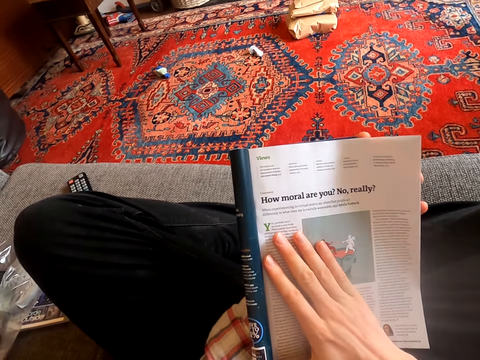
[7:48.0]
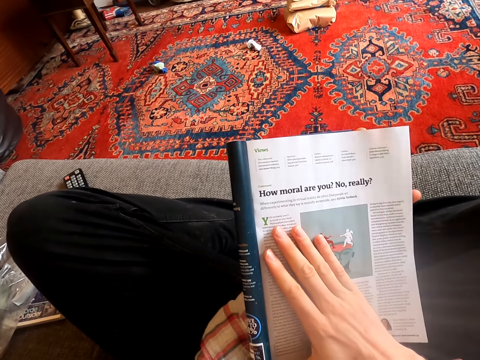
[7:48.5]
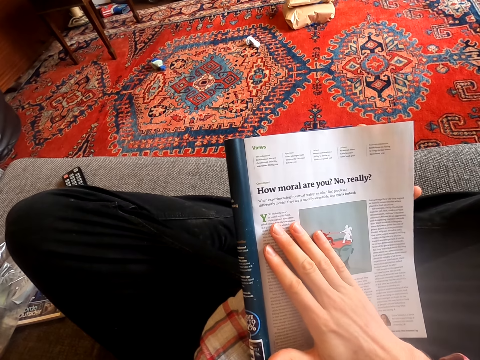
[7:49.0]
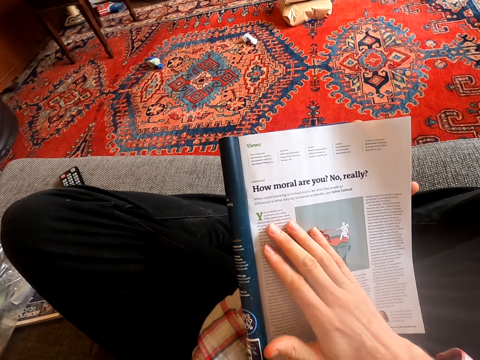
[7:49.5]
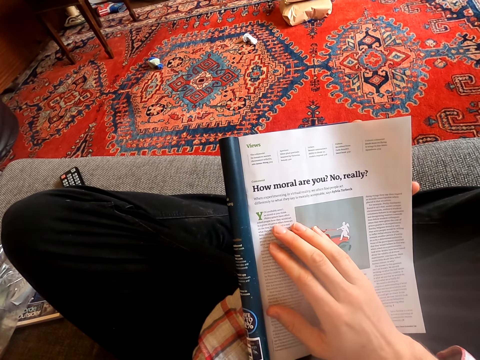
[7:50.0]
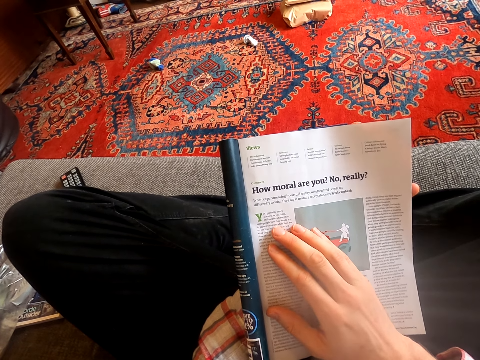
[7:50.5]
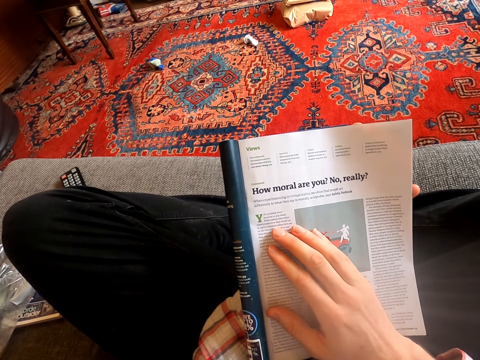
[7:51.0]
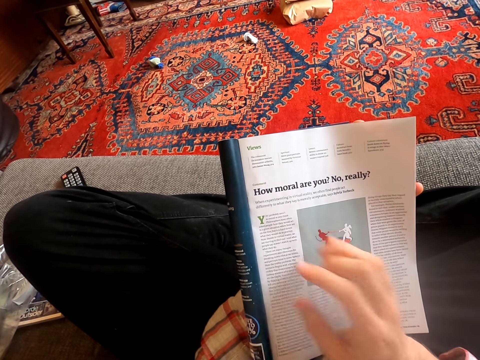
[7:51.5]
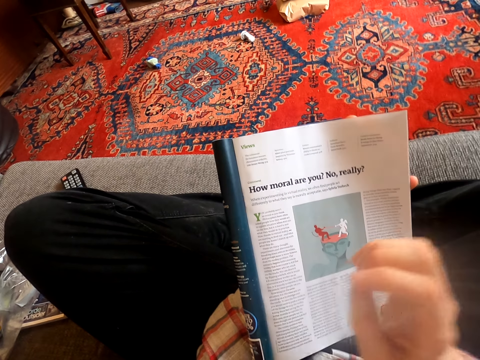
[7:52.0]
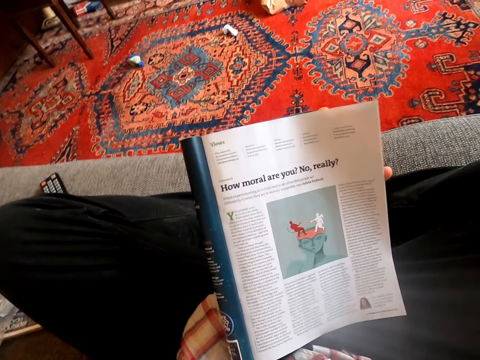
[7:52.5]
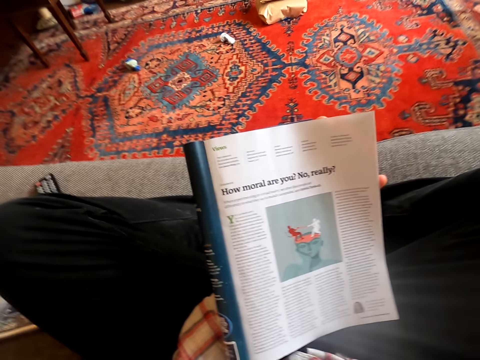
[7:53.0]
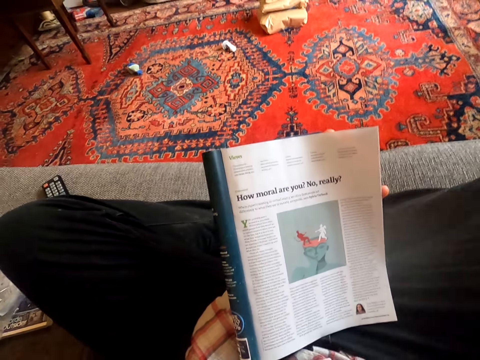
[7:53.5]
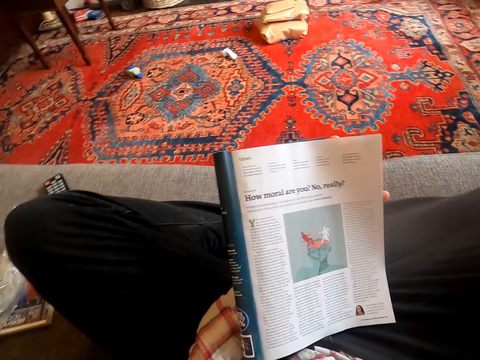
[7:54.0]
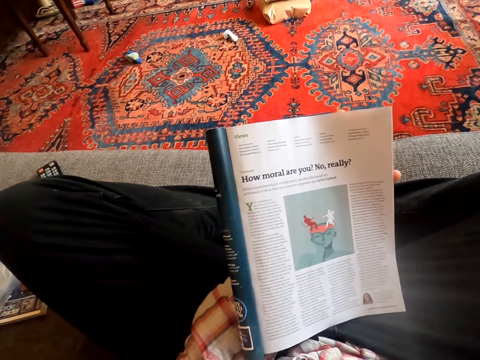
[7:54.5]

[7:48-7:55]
The camera wearer reads the magazine. They move the right hand. They lift the hand.

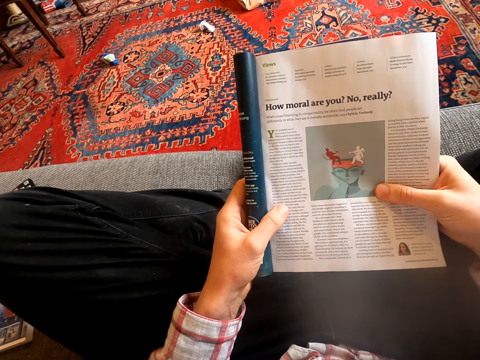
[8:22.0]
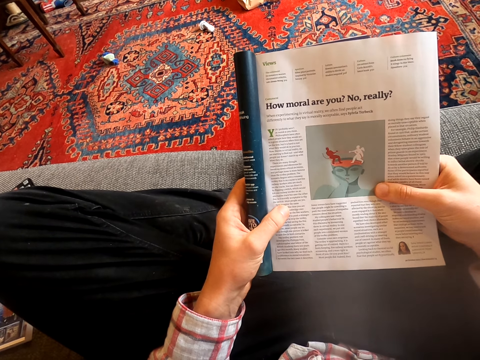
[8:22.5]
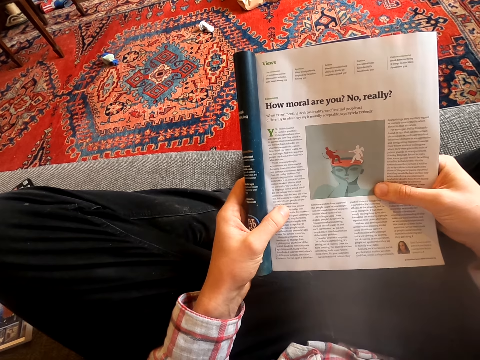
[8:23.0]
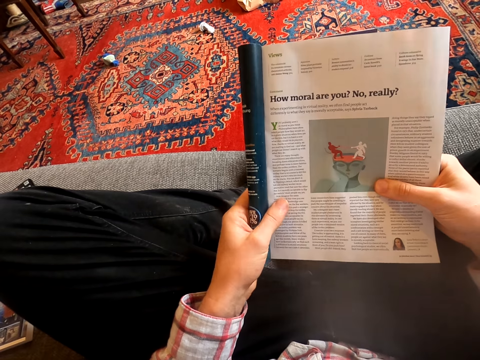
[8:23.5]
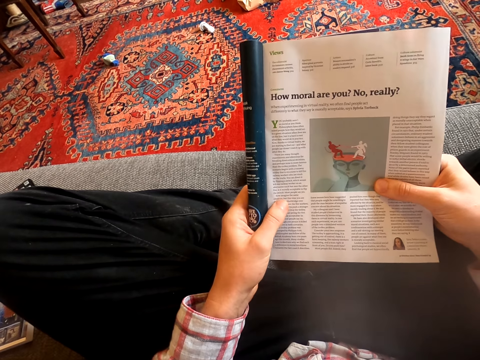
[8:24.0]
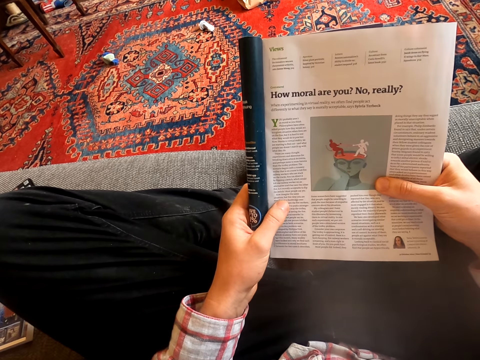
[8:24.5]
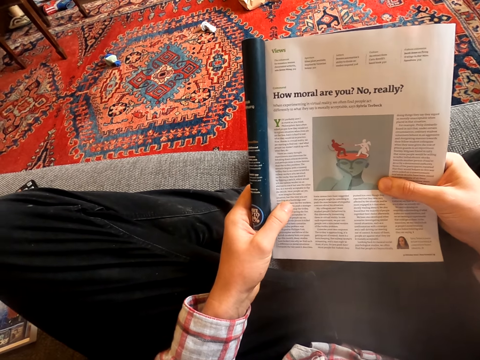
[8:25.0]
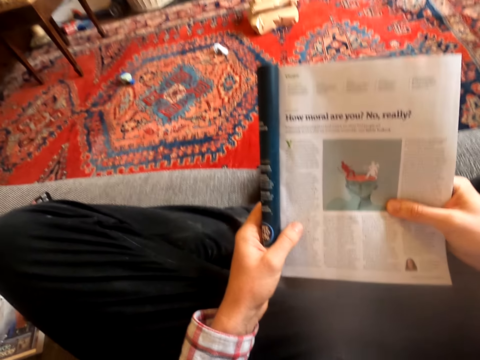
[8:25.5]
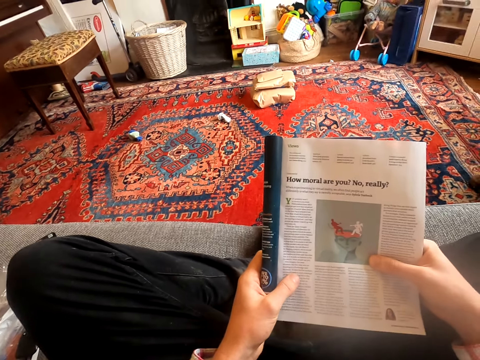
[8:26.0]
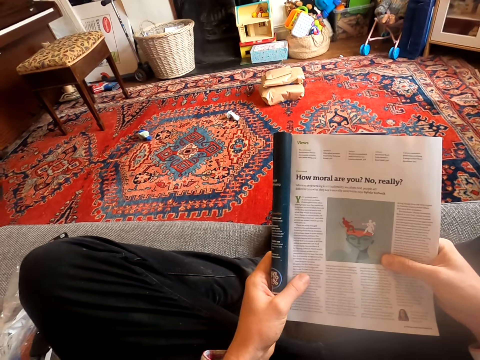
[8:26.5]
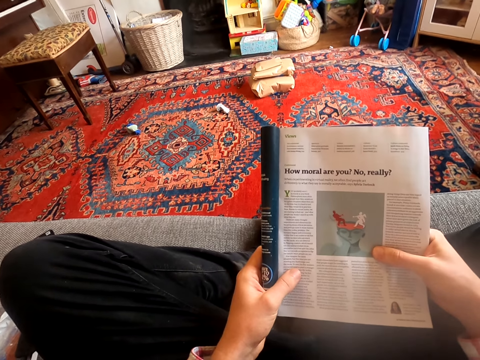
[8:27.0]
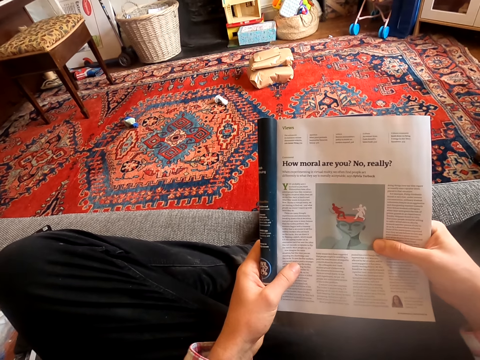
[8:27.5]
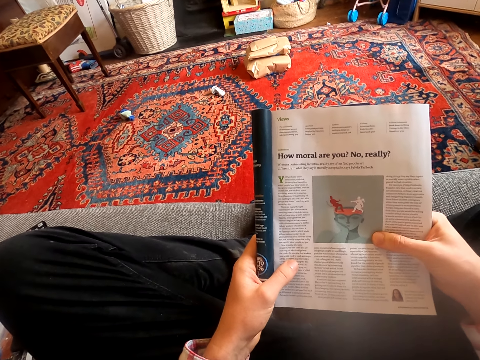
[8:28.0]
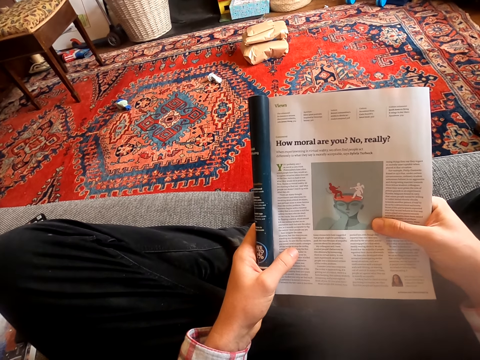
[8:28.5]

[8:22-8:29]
The camera wearer moves the hand.

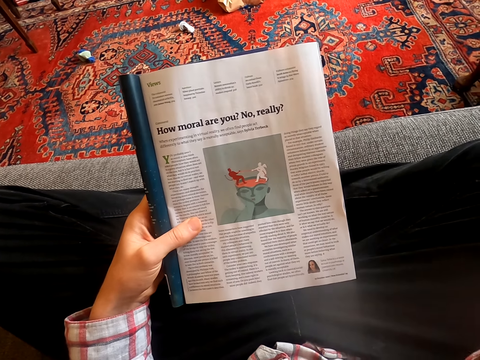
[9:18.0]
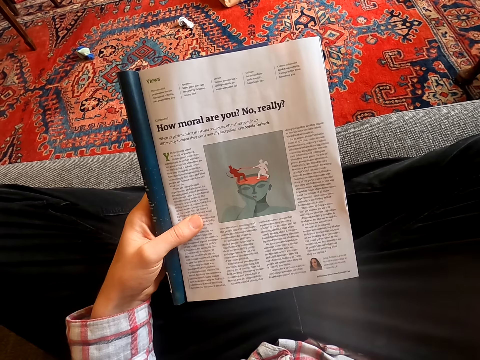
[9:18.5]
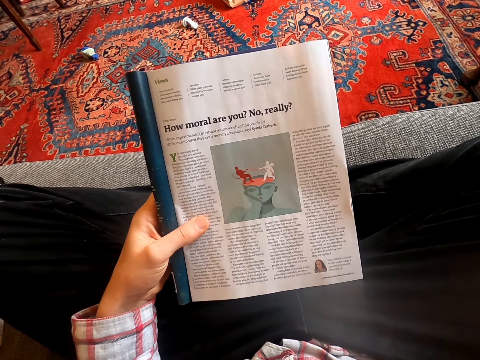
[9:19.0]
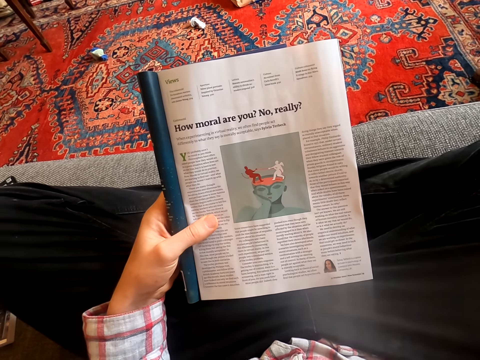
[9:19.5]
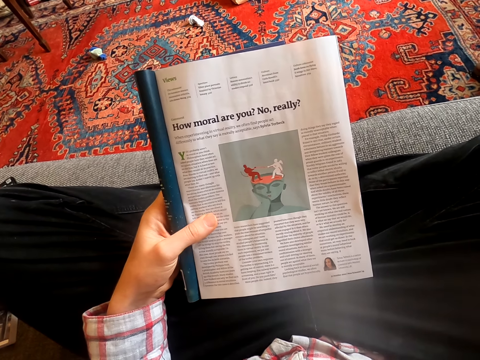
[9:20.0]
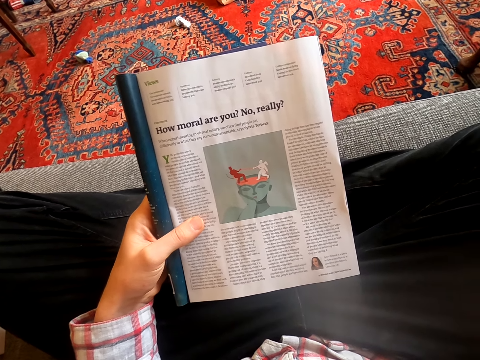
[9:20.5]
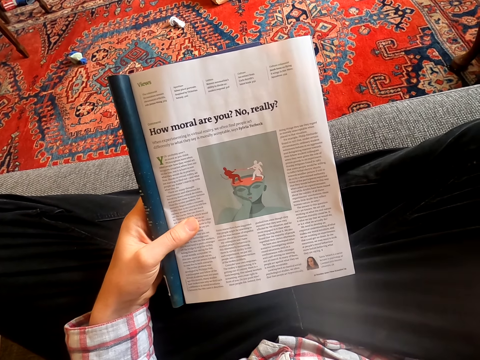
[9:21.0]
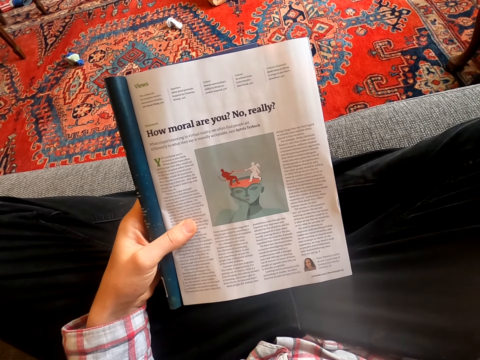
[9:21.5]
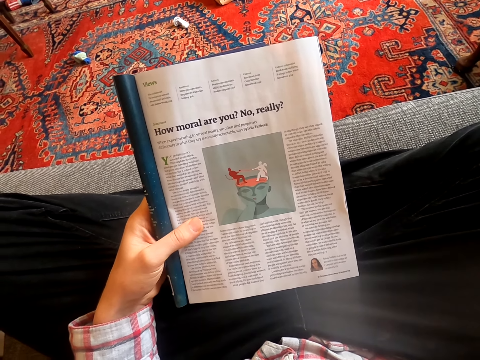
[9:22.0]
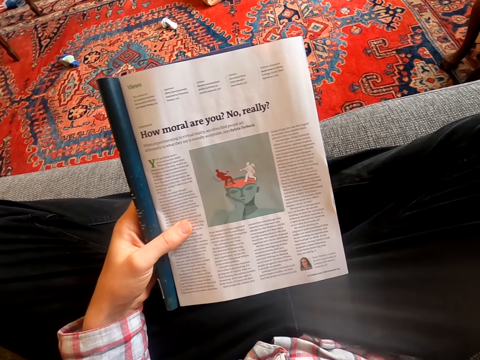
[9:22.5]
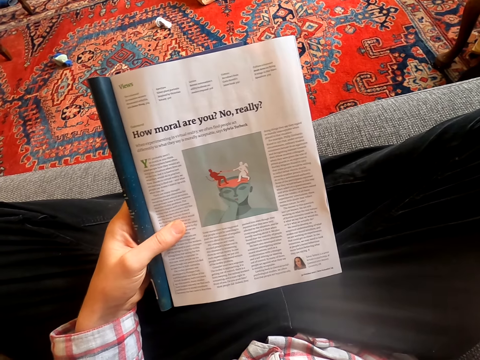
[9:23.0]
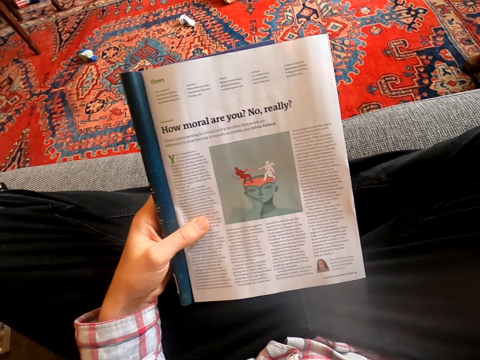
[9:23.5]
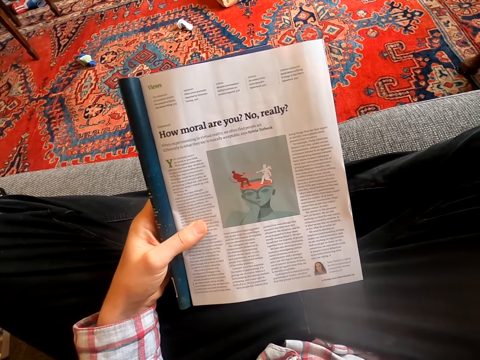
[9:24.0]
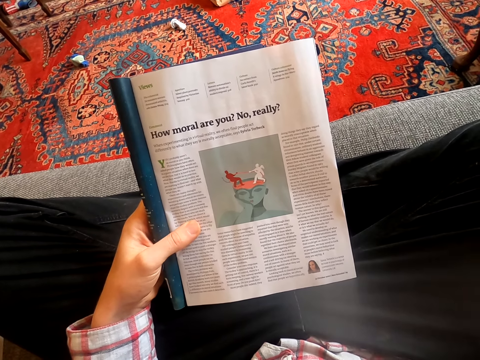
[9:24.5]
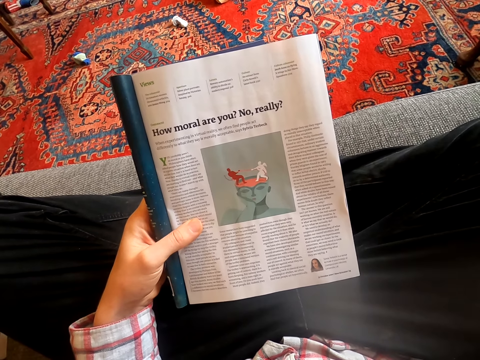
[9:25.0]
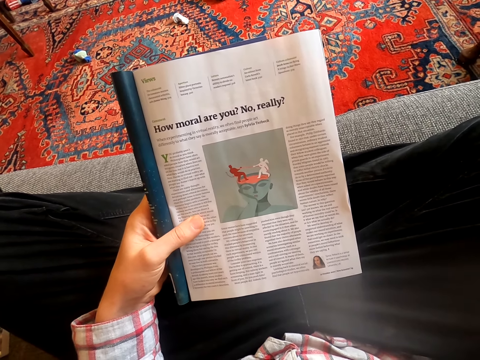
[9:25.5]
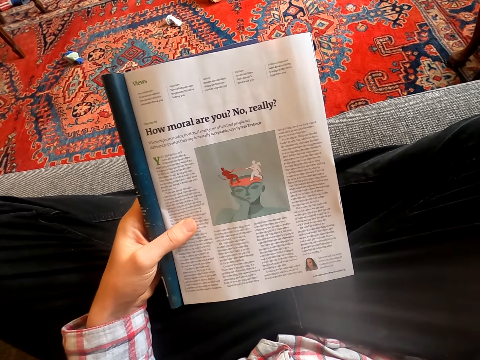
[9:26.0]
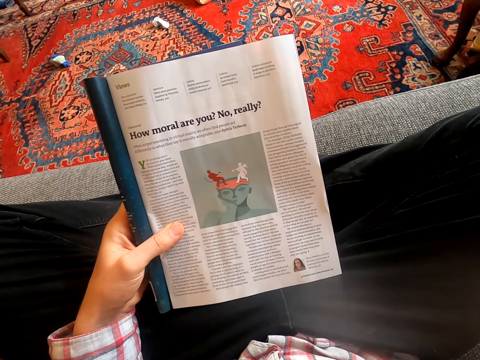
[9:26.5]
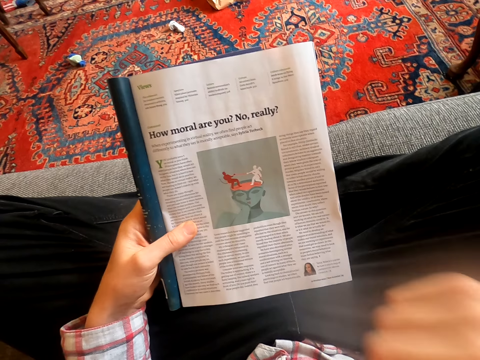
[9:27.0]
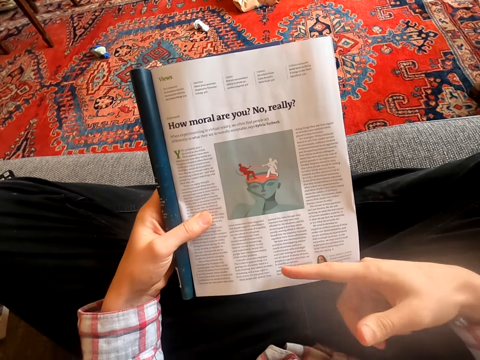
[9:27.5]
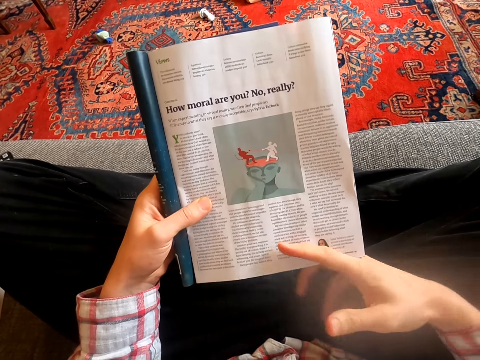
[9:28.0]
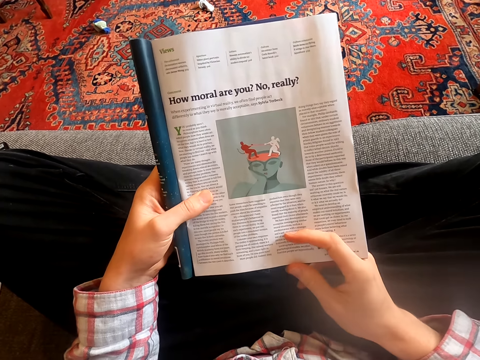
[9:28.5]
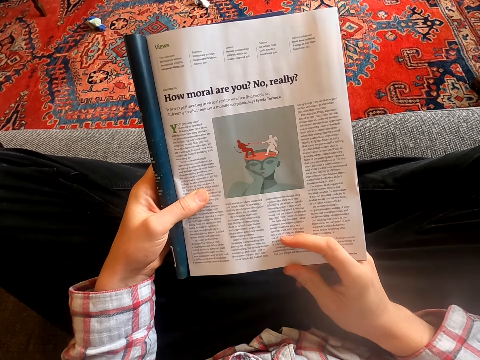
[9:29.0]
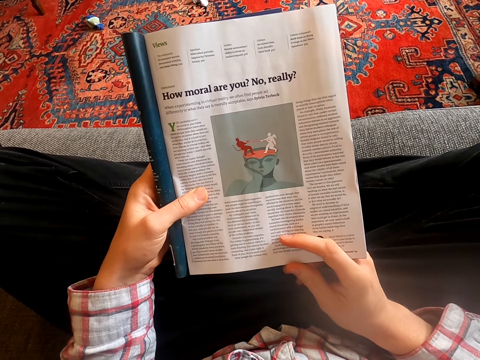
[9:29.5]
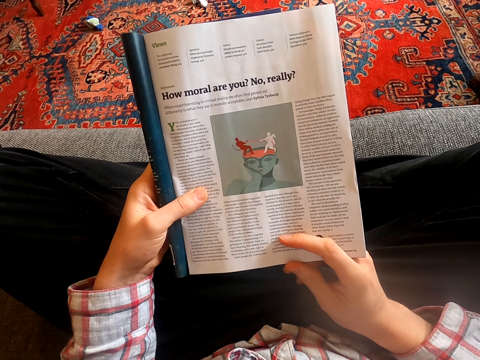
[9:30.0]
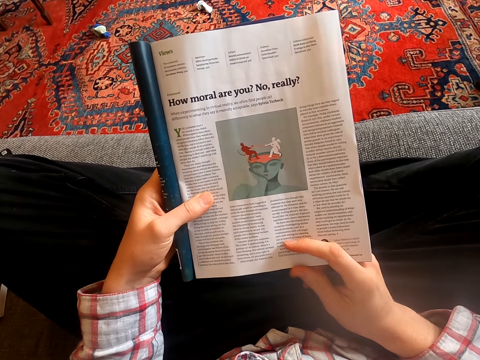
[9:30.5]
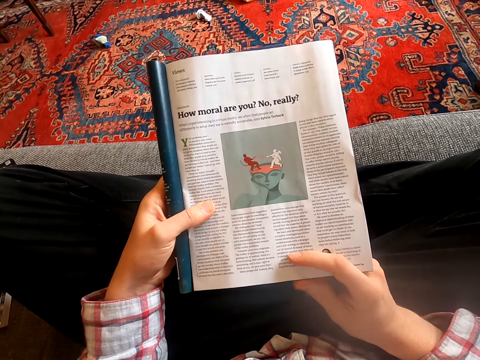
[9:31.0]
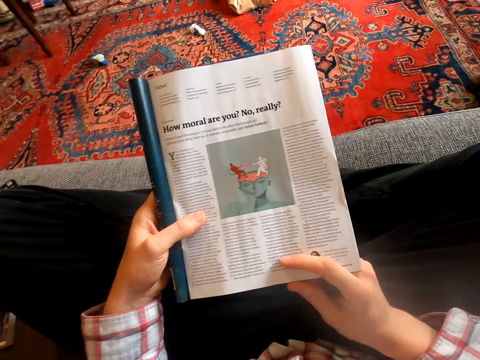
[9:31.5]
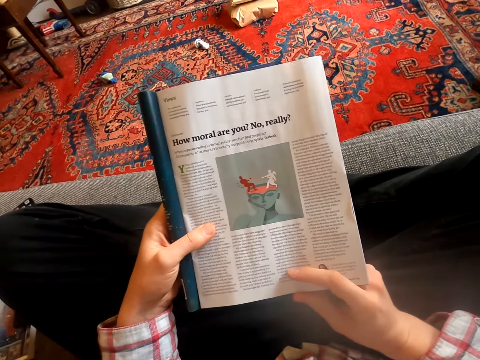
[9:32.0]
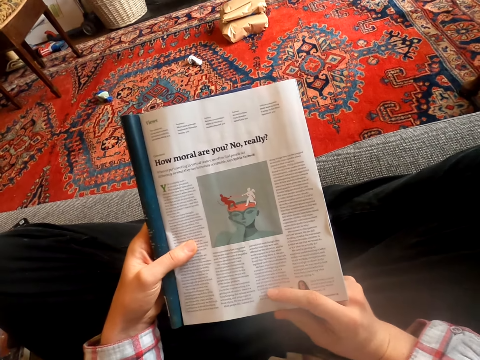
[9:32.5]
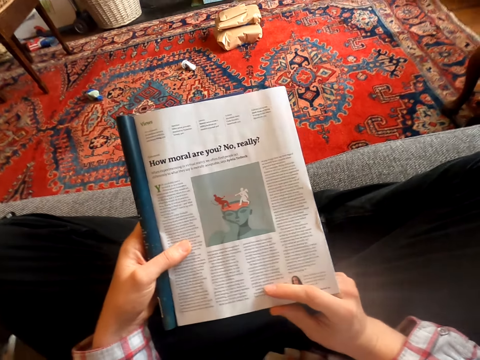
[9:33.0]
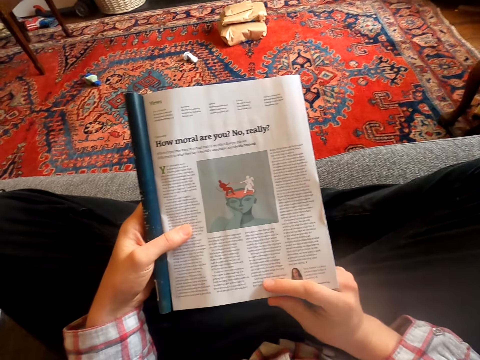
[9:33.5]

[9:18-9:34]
The camera wearer lifts the hand. They touch something. They read the magazine. They drop the hand. They point the magazine. They read the magazine.
